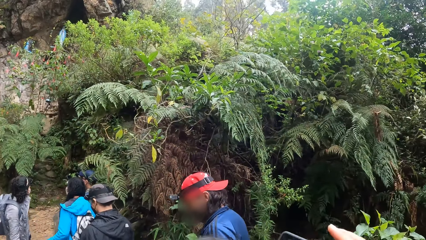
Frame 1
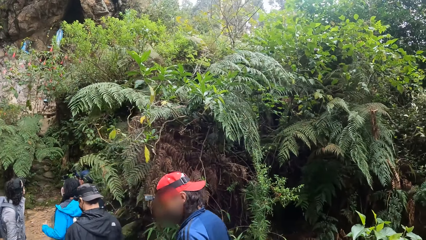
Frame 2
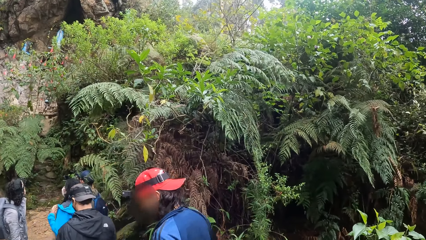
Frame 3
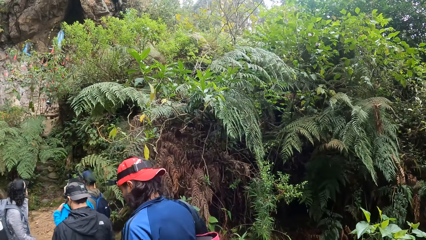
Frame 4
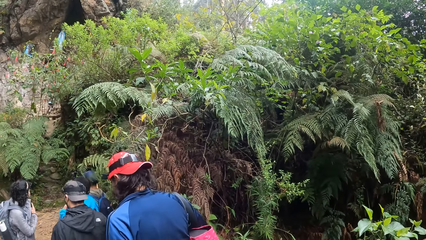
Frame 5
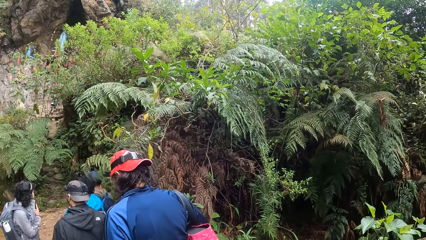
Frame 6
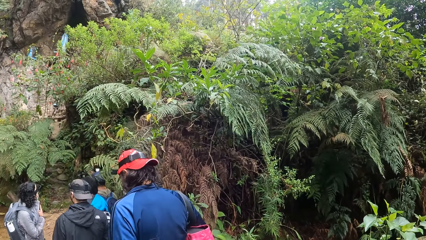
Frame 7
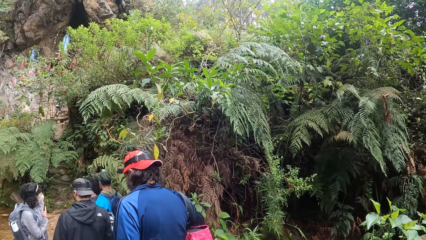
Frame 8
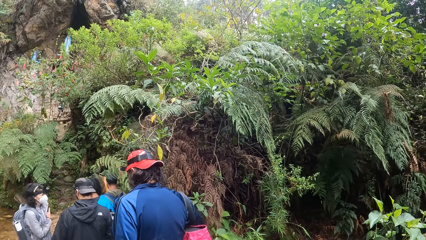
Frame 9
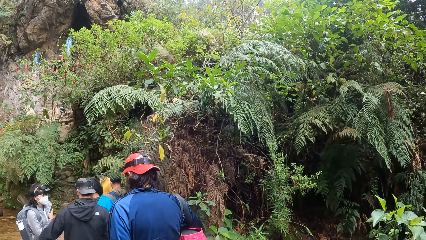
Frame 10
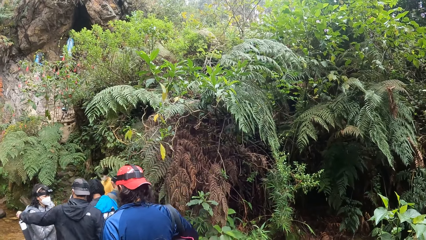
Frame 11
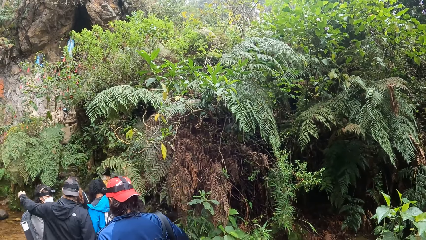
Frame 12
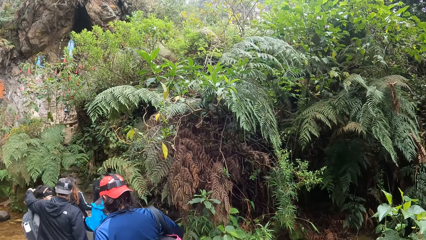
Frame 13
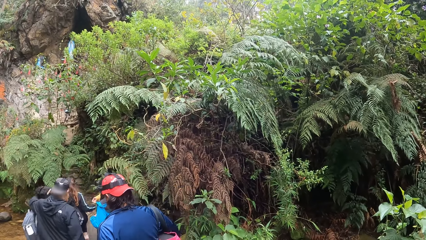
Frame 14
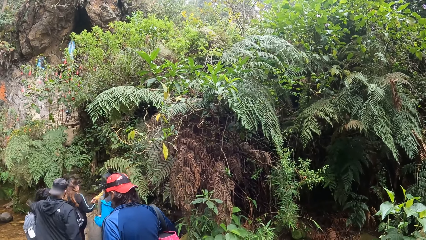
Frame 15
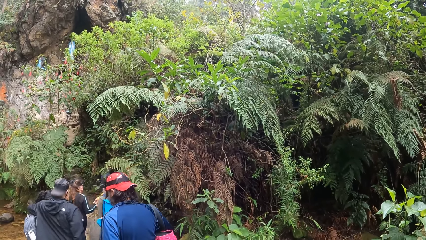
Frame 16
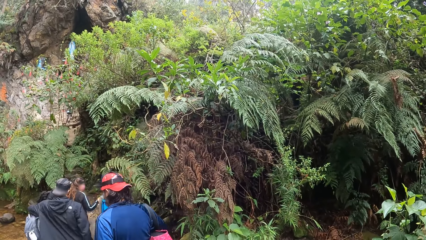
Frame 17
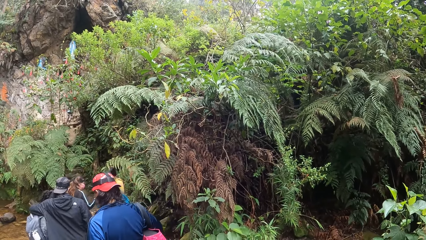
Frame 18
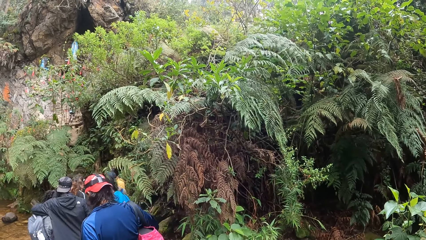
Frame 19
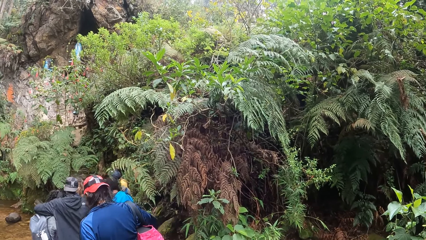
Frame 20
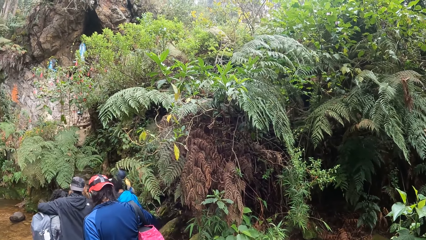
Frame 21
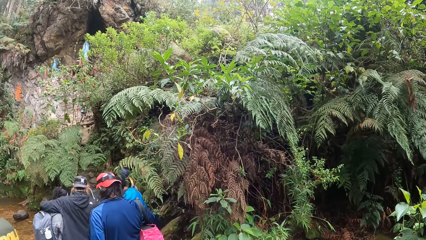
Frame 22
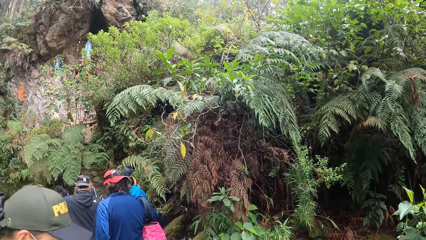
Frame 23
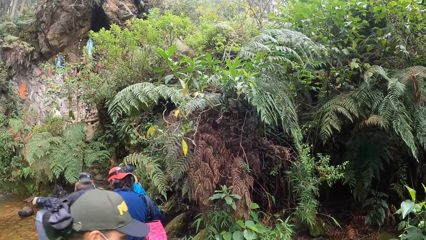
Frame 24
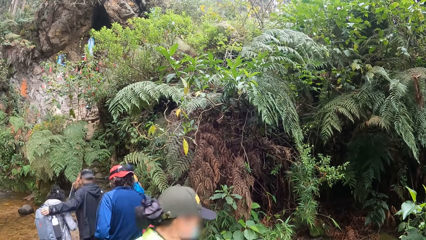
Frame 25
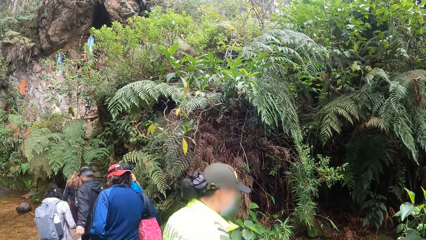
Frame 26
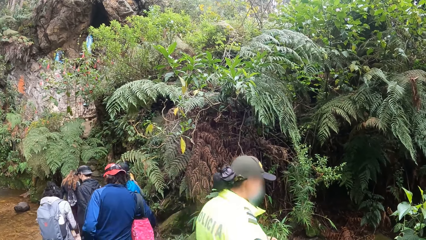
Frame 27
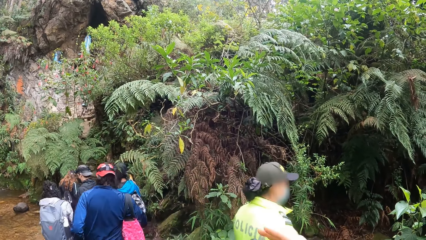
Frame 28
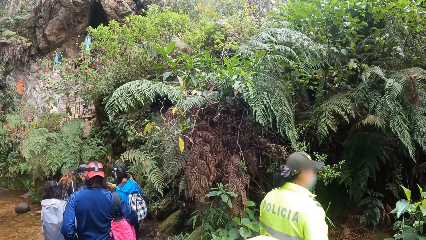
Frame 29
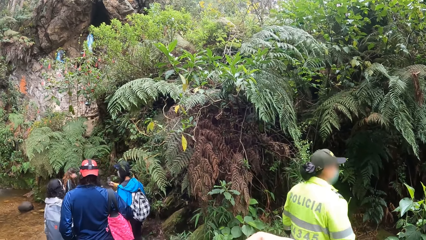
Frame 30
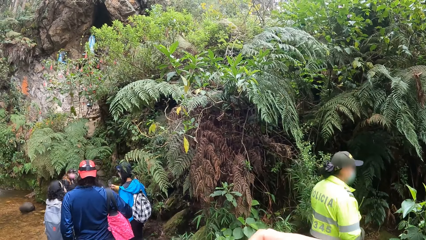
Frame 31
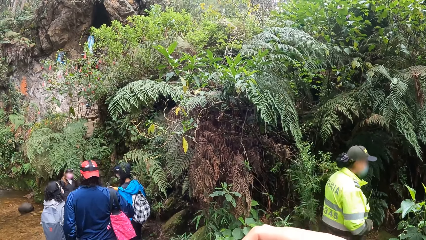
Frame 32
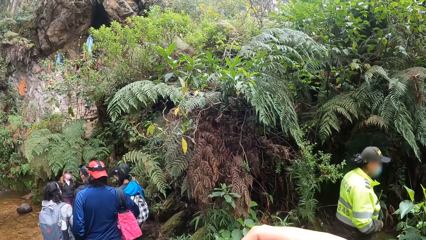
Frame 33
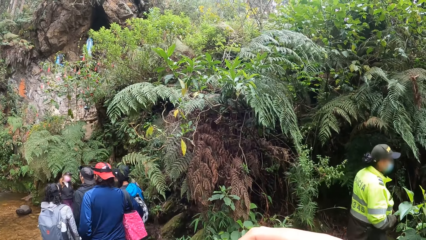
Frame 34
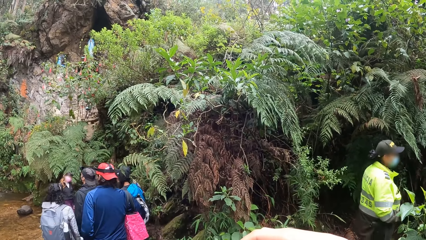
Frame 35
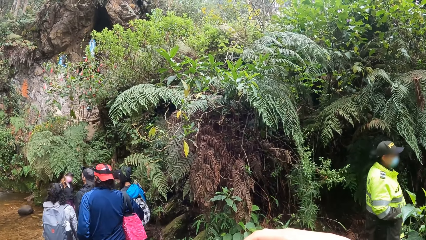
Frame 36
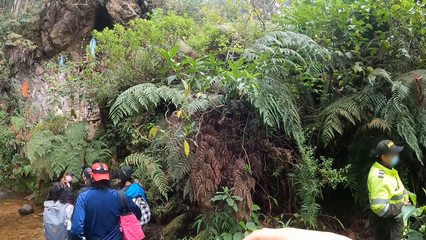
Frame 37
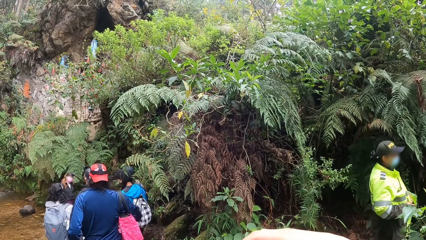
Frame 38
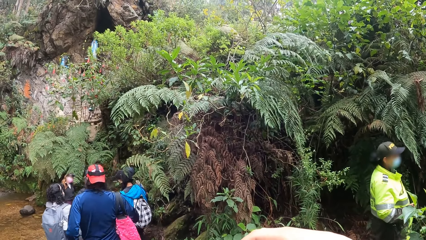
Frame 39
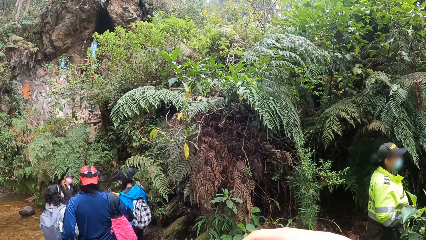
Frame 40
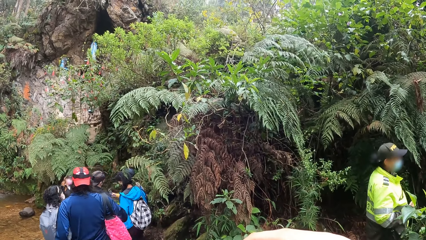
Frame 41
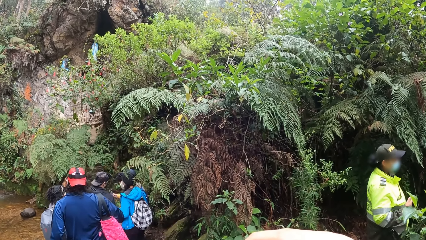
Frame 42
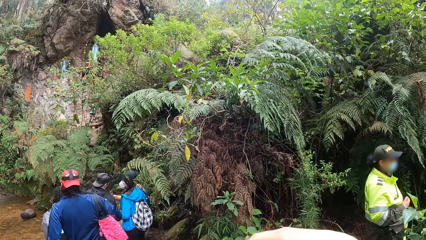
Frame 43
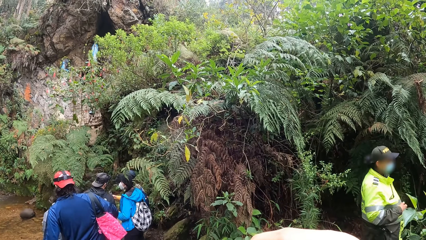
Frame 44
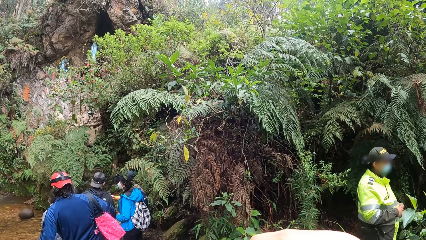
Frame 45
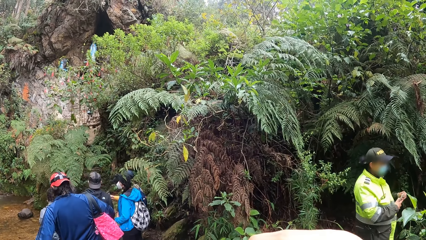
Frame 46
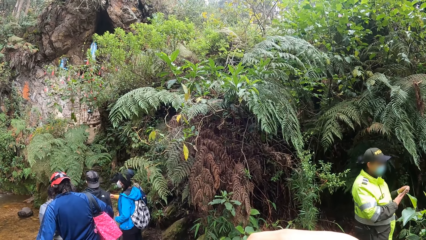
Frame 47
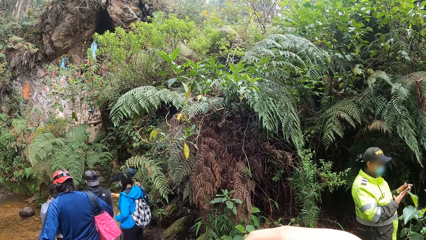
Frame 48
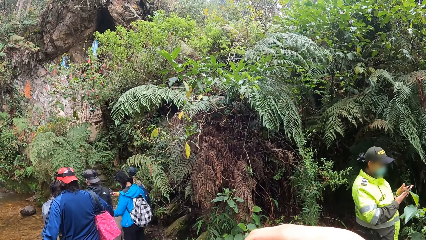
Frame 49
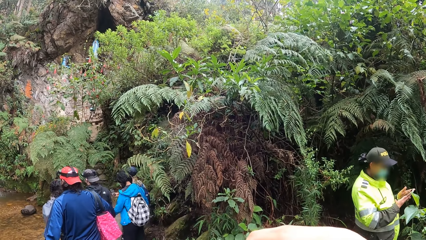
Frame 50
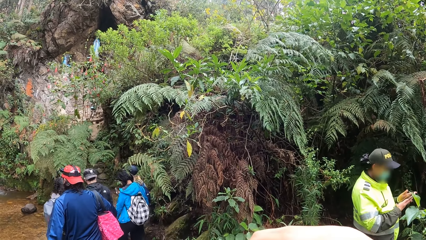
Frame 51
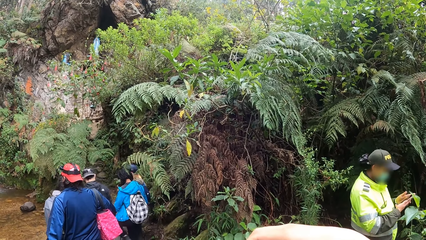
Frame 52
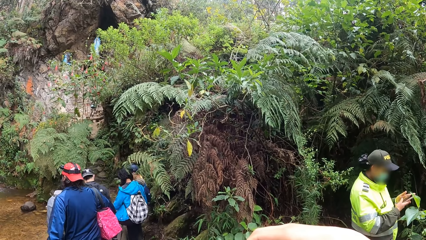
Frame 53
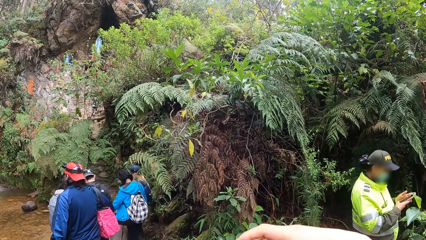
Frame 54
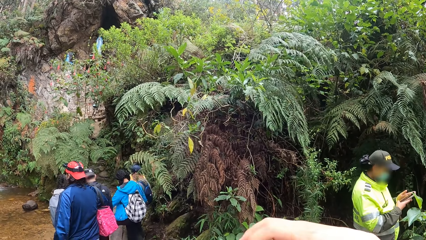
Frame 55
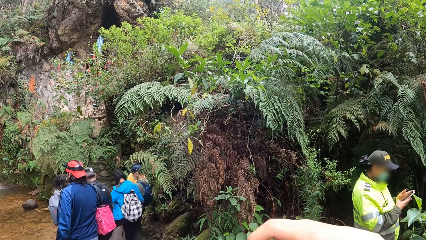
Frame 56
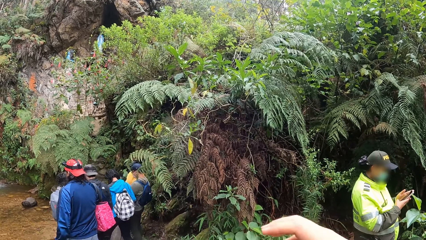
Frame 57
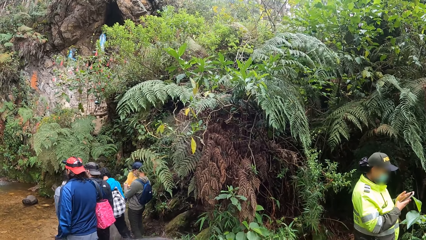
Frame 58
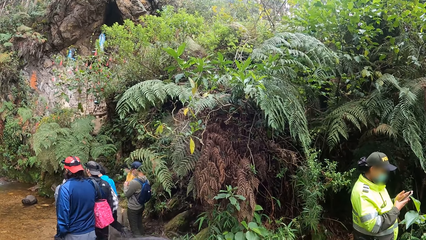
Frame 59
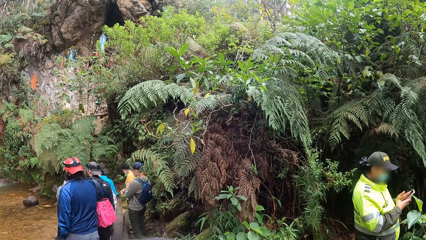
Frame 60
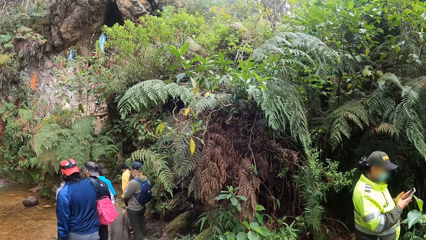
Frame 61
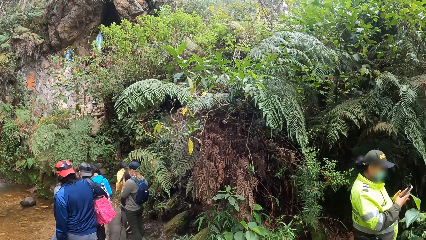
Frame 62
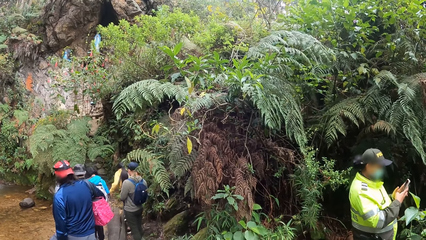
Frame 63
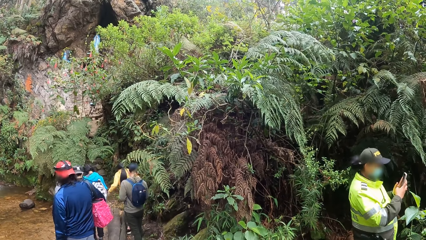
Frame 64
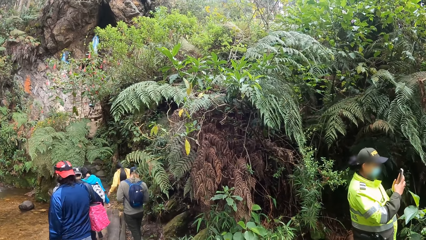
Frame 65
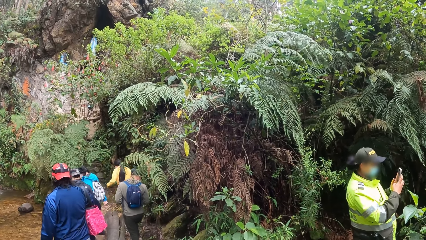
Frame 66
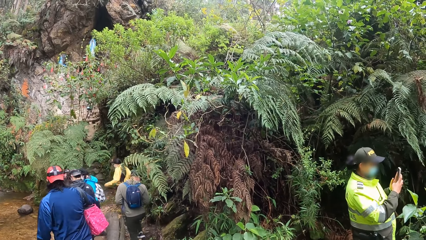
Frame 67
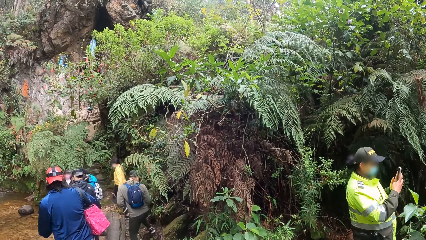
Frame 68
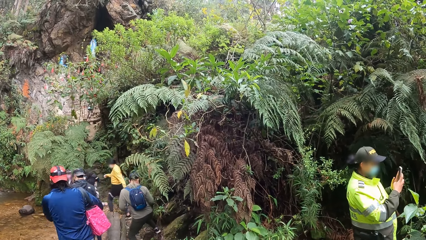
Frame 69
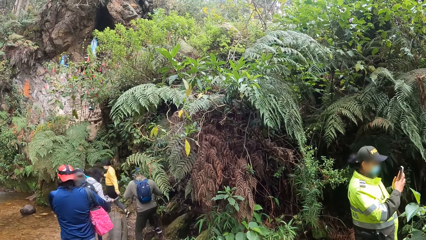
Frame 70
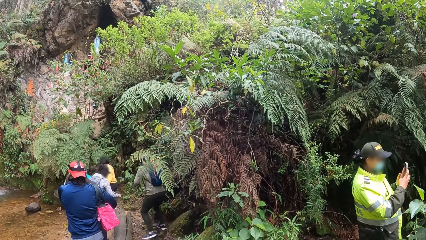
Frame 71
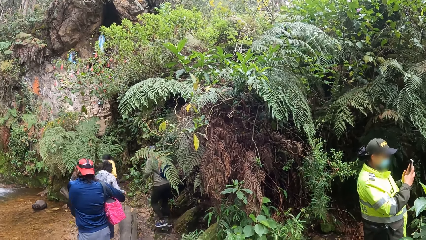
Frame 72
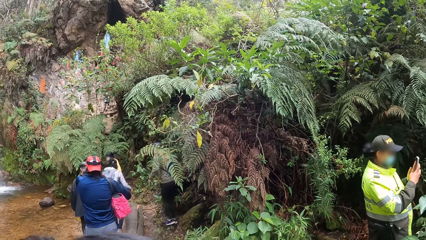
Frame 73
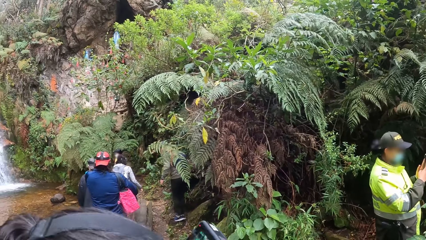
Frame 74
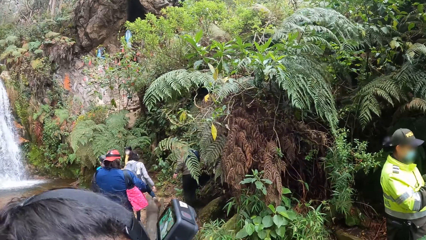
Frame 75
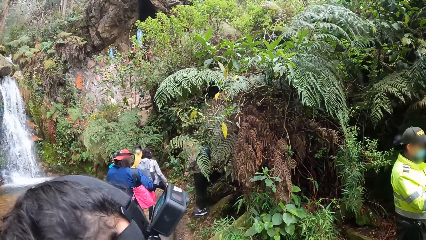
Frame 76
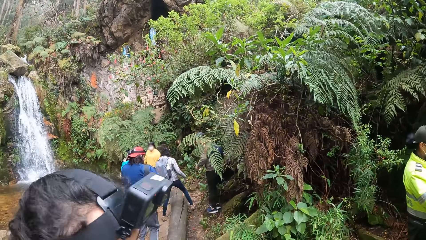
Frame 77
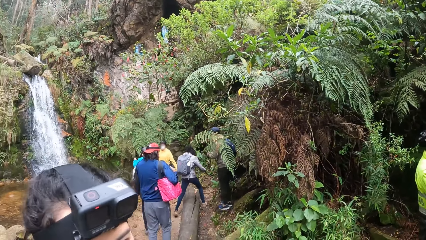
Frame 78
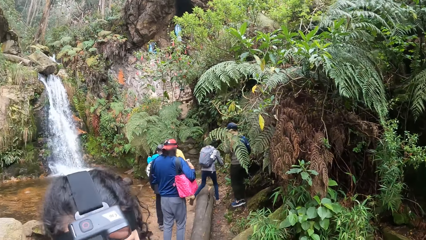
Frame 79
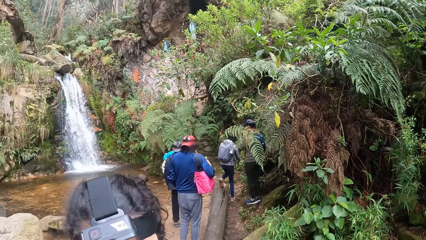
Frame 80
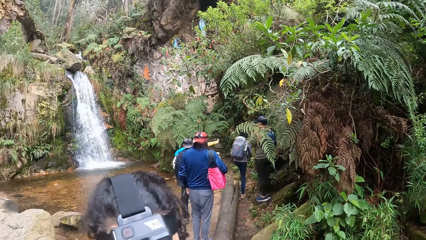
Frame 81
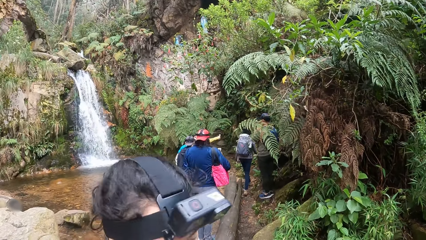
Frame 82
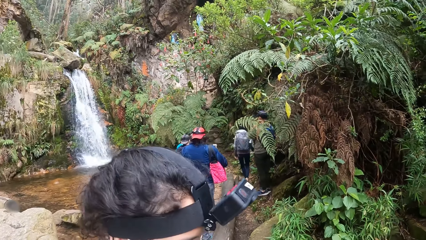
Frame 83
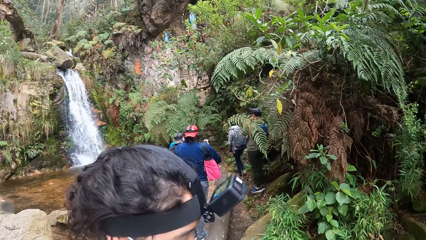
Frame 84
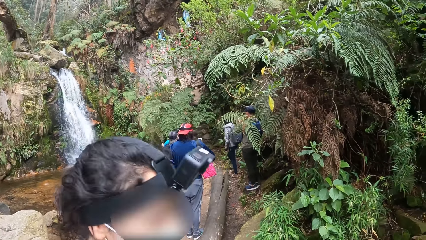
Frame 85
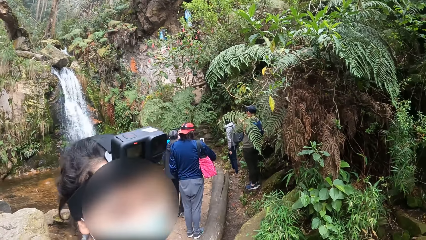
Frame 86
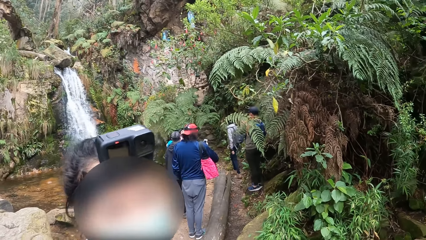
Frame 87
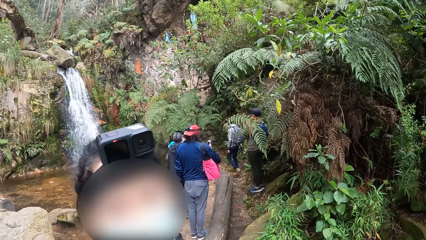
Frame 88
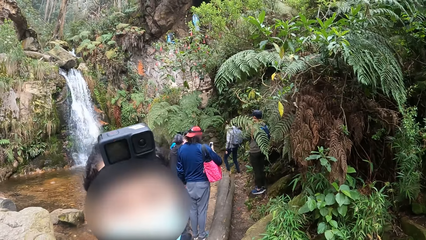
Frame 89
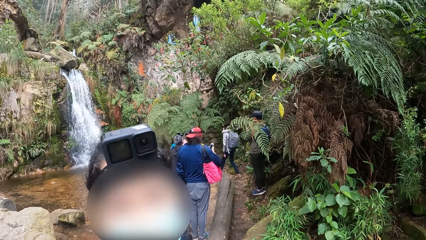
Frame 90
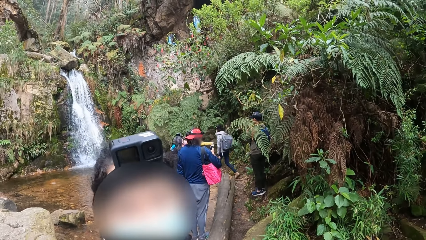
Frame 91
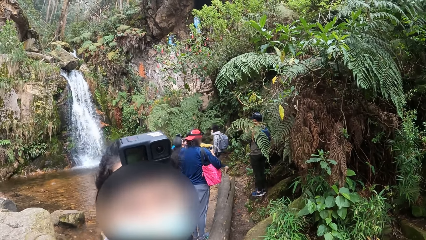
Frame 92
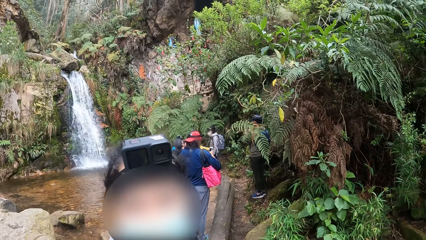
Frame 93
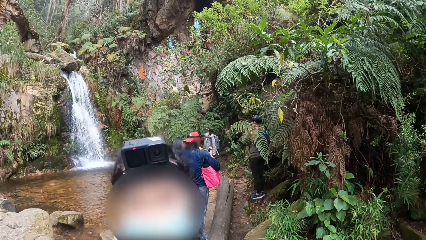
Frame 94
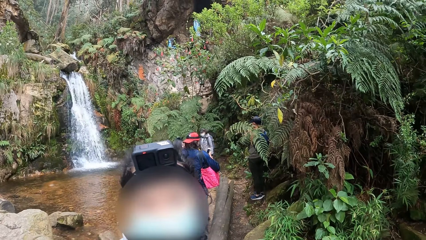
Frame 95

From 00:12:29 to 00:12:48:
The camera wearer looks around a waterfall. A man walks around the waterfall. A police woman walks past the camera wearer. The police woman walks around the waterfall. The police woman presses a mobile phone with both hands. The camera wearer looks around the waterfall. Another lady interacts with the camera wearer.
